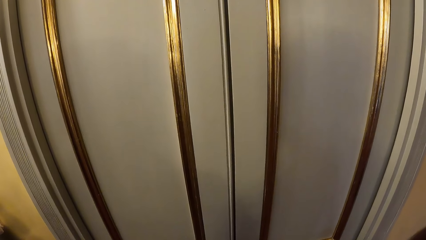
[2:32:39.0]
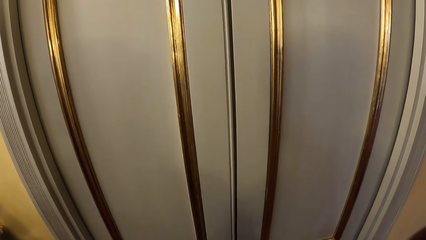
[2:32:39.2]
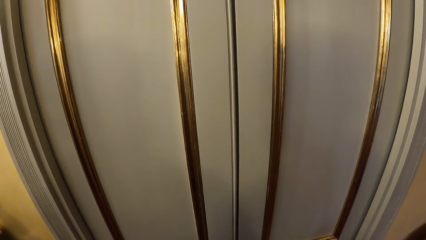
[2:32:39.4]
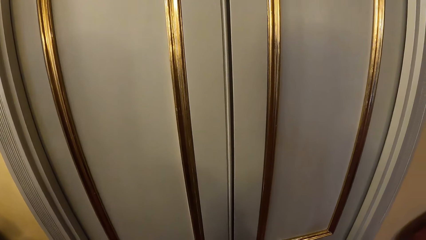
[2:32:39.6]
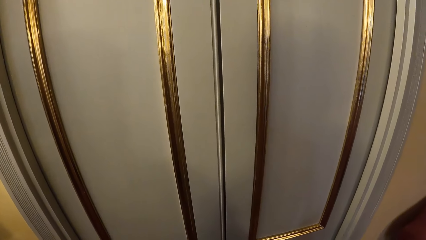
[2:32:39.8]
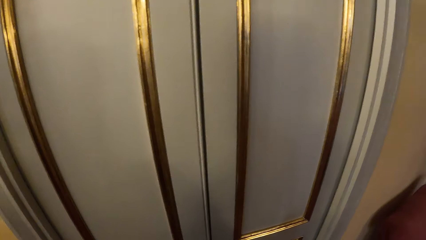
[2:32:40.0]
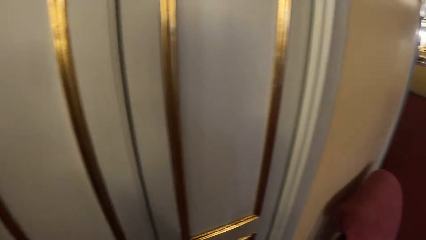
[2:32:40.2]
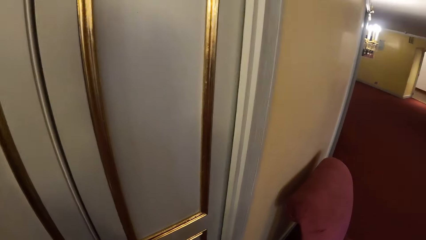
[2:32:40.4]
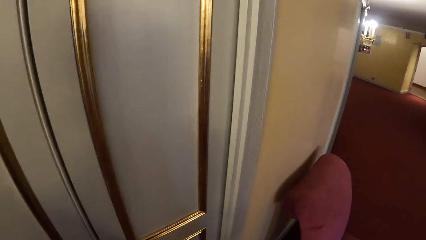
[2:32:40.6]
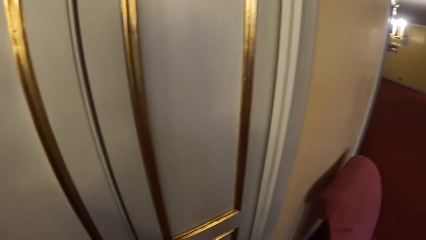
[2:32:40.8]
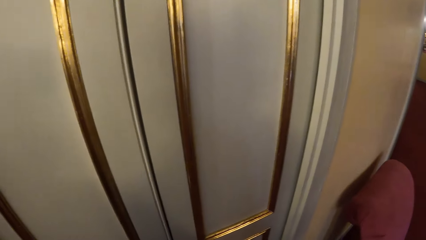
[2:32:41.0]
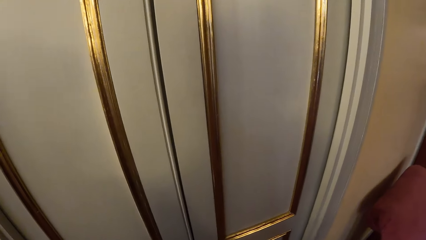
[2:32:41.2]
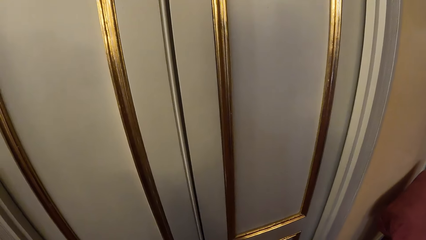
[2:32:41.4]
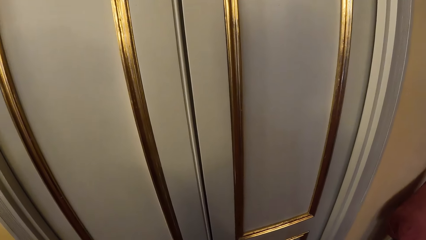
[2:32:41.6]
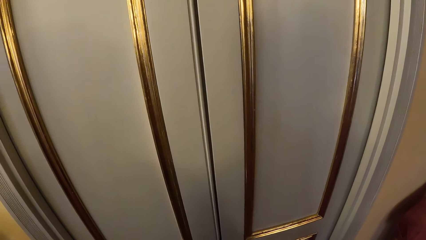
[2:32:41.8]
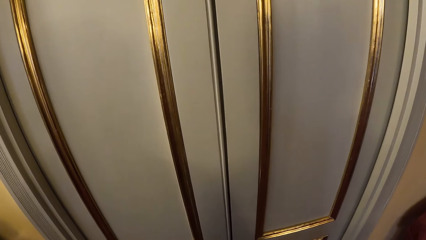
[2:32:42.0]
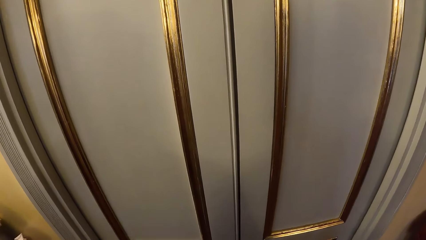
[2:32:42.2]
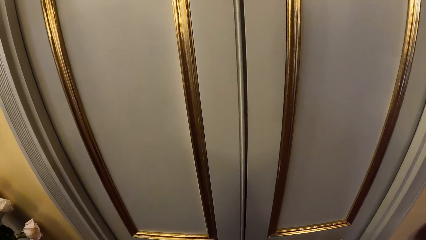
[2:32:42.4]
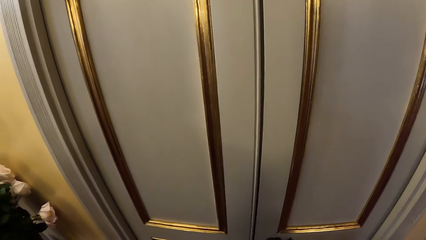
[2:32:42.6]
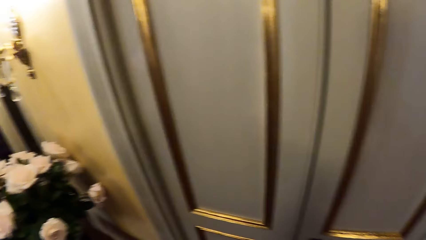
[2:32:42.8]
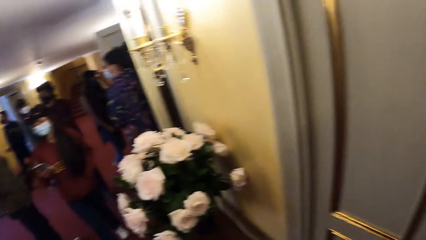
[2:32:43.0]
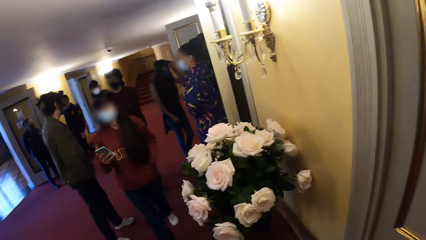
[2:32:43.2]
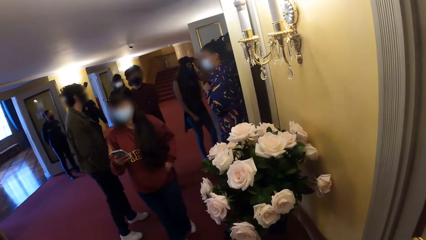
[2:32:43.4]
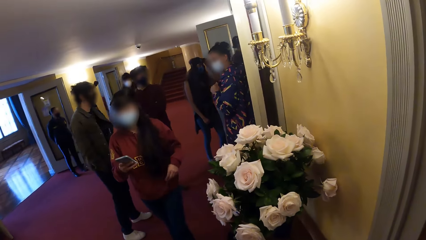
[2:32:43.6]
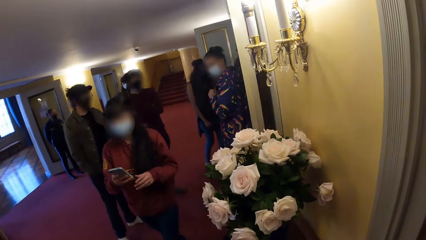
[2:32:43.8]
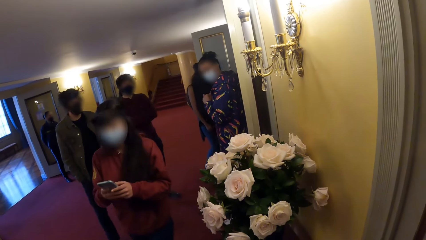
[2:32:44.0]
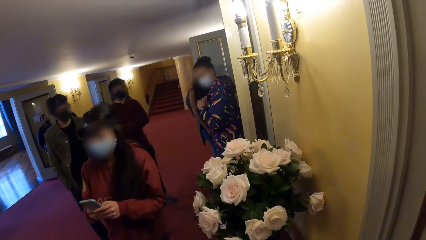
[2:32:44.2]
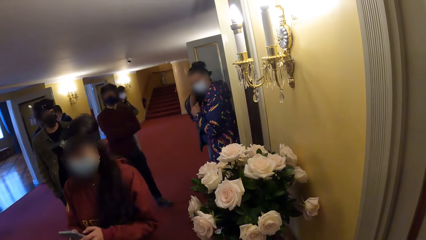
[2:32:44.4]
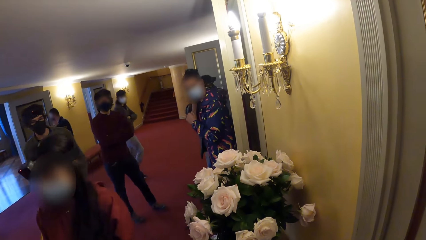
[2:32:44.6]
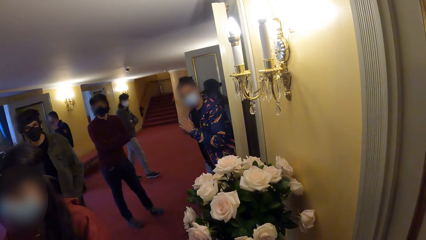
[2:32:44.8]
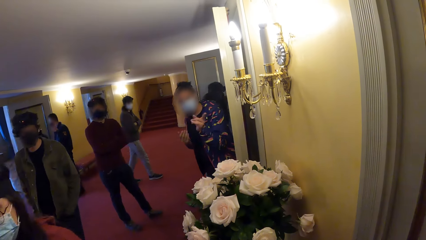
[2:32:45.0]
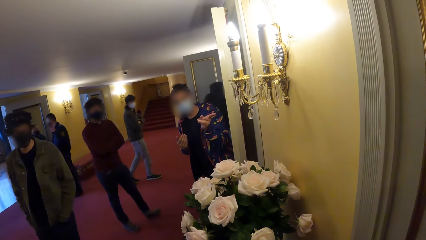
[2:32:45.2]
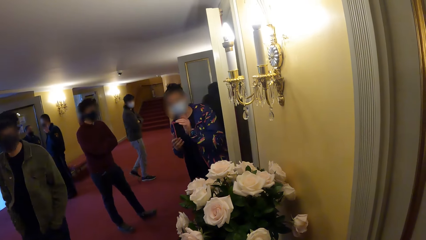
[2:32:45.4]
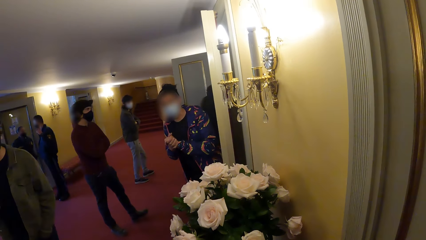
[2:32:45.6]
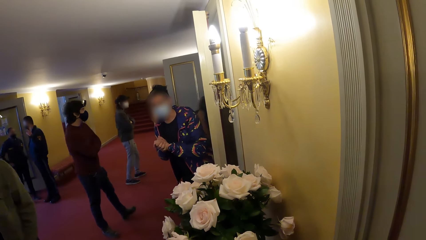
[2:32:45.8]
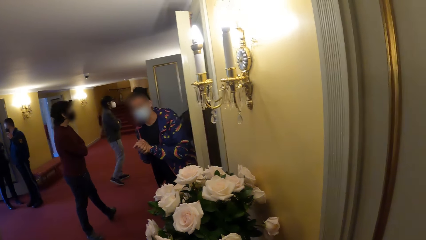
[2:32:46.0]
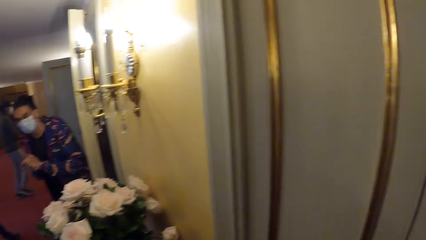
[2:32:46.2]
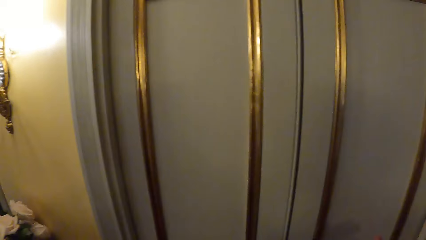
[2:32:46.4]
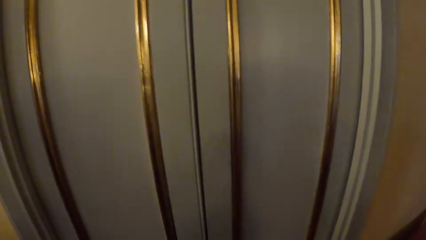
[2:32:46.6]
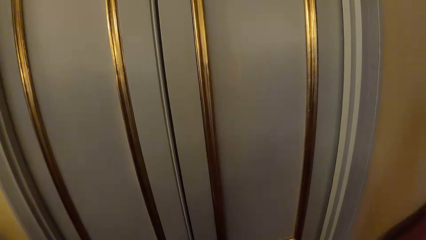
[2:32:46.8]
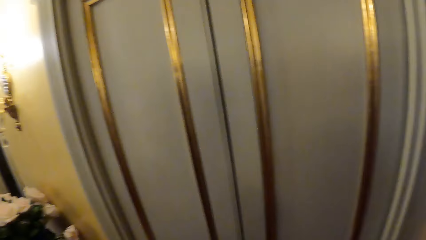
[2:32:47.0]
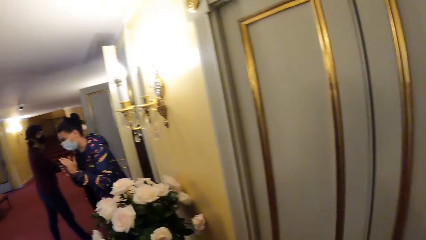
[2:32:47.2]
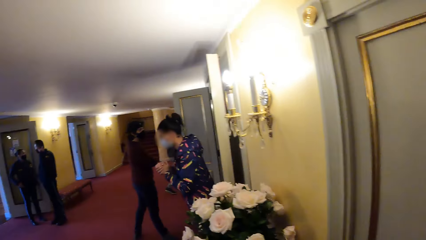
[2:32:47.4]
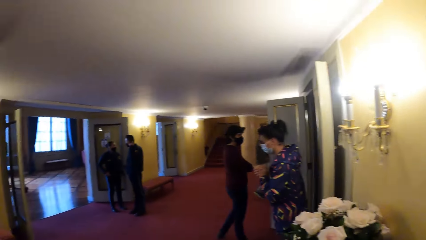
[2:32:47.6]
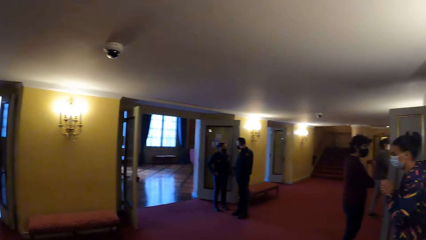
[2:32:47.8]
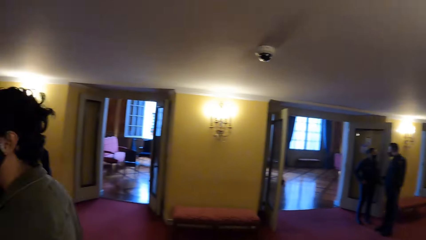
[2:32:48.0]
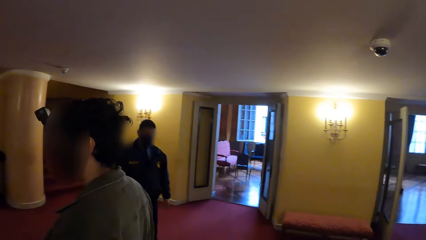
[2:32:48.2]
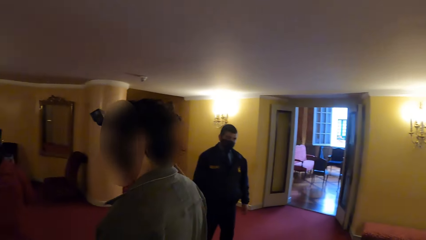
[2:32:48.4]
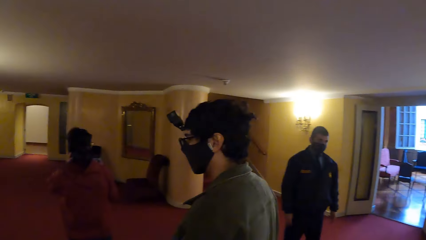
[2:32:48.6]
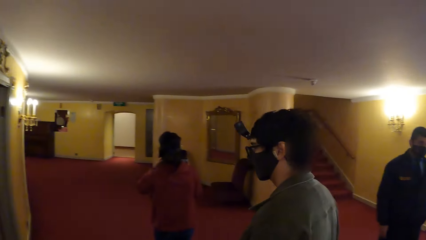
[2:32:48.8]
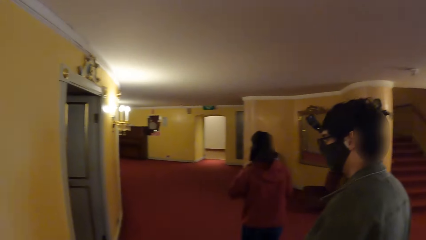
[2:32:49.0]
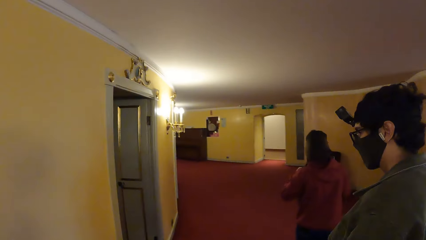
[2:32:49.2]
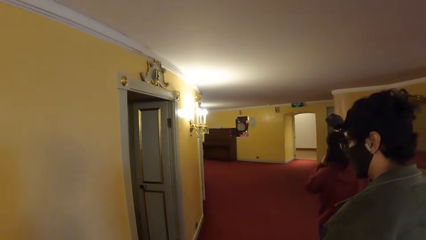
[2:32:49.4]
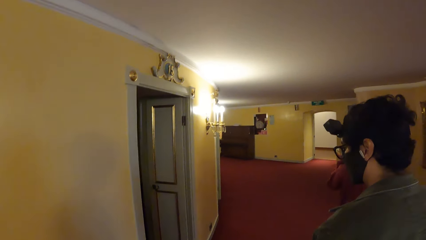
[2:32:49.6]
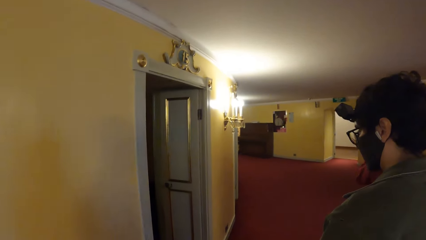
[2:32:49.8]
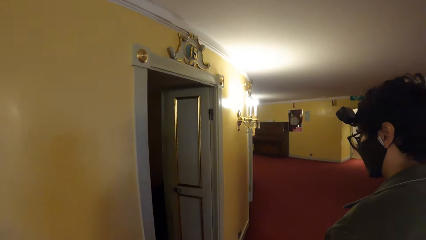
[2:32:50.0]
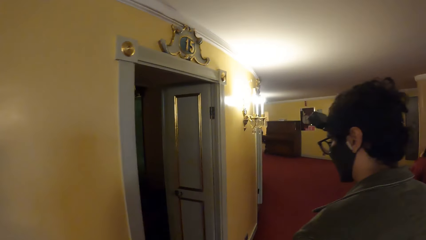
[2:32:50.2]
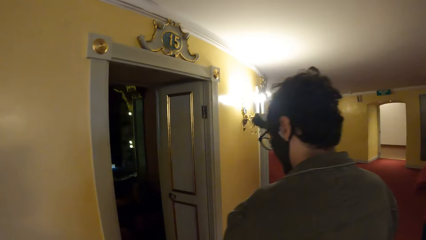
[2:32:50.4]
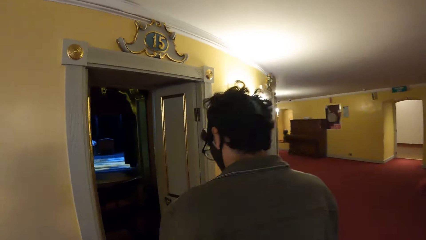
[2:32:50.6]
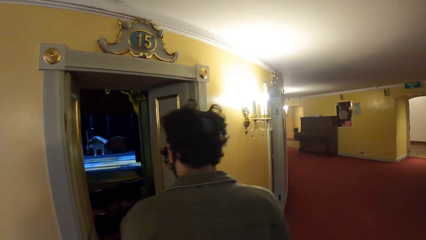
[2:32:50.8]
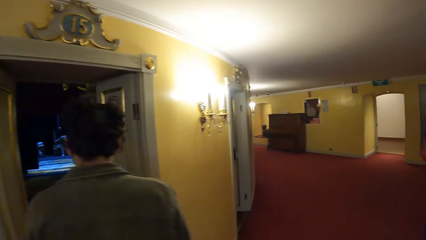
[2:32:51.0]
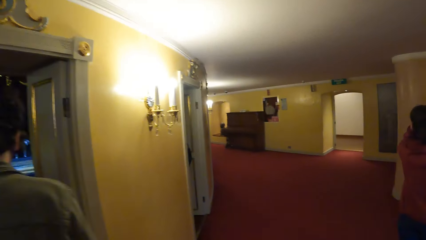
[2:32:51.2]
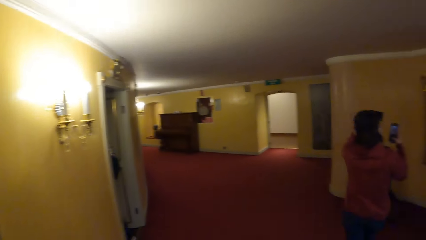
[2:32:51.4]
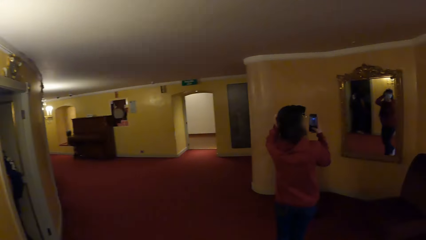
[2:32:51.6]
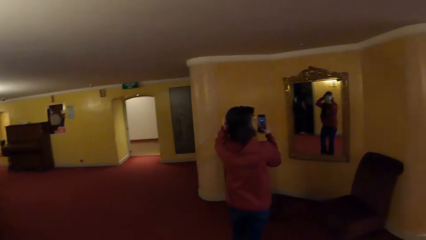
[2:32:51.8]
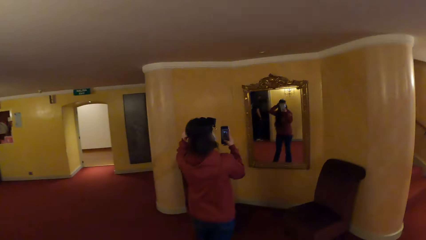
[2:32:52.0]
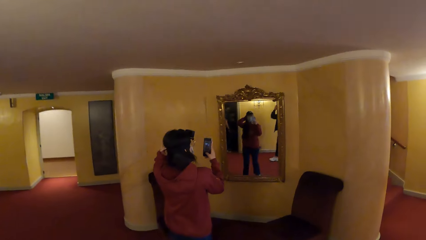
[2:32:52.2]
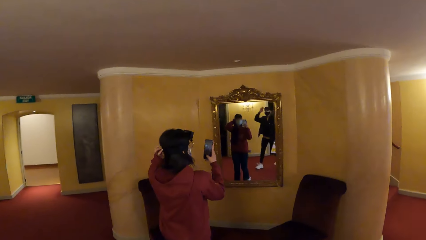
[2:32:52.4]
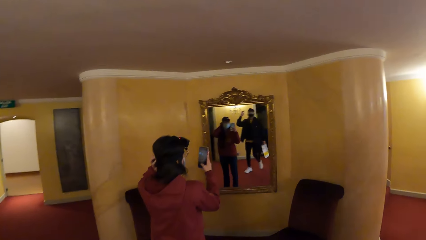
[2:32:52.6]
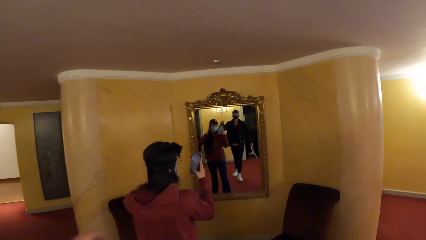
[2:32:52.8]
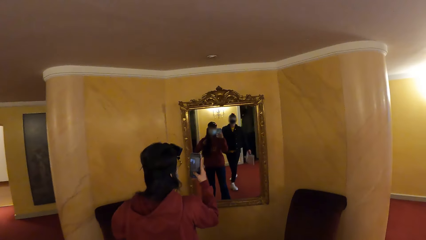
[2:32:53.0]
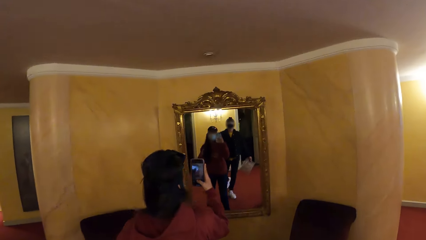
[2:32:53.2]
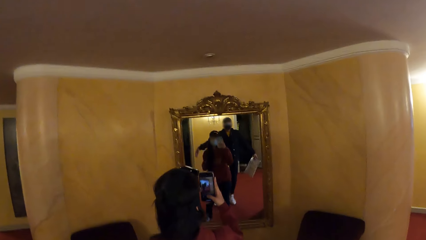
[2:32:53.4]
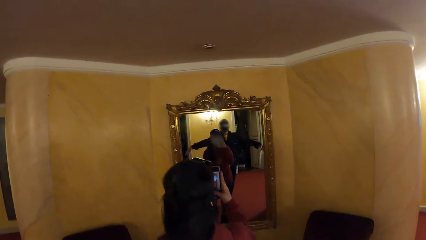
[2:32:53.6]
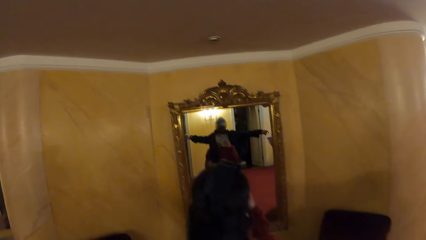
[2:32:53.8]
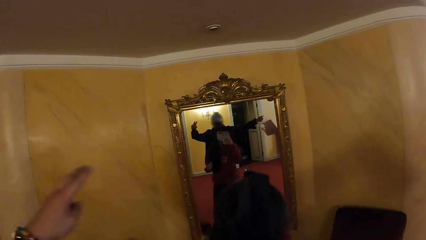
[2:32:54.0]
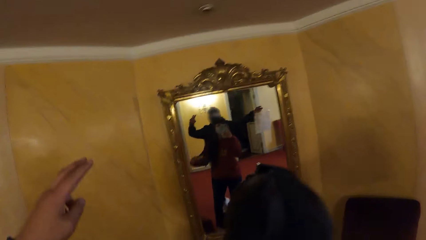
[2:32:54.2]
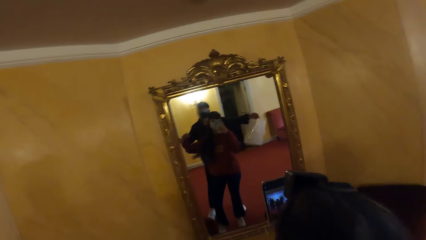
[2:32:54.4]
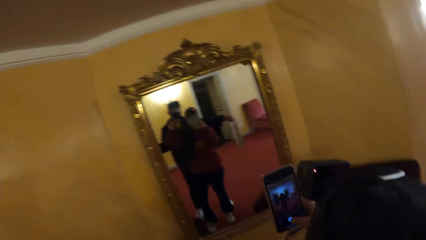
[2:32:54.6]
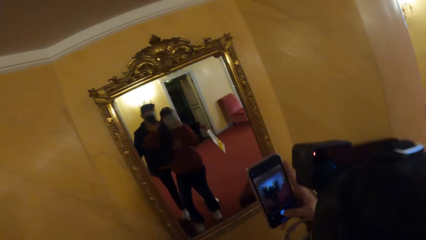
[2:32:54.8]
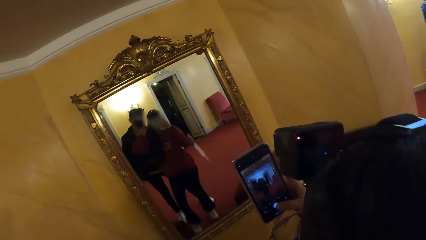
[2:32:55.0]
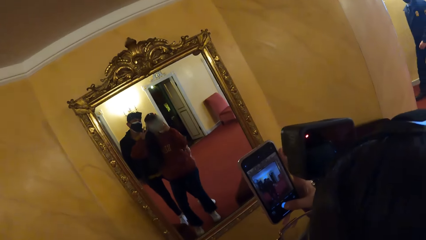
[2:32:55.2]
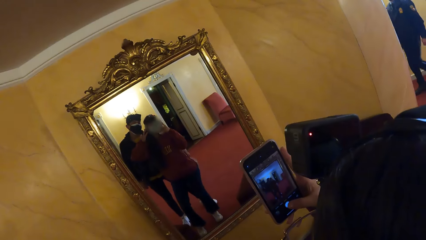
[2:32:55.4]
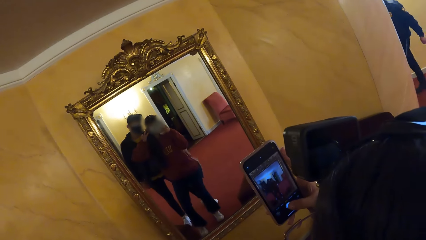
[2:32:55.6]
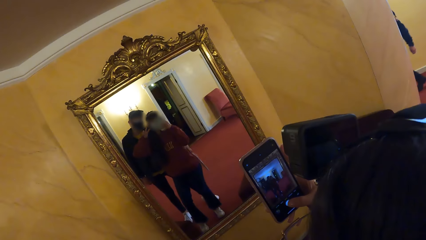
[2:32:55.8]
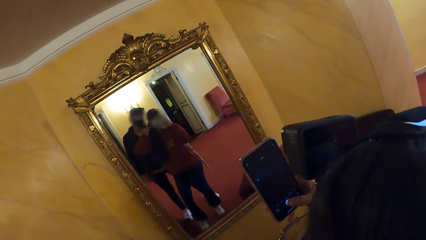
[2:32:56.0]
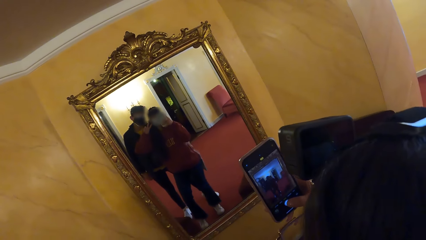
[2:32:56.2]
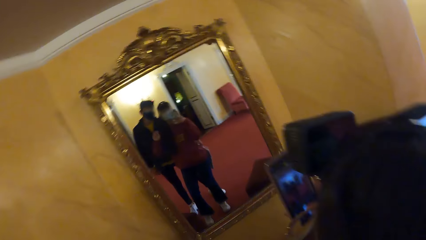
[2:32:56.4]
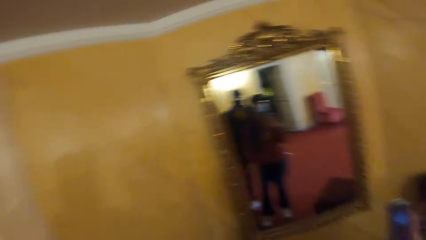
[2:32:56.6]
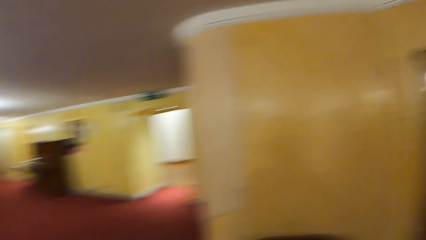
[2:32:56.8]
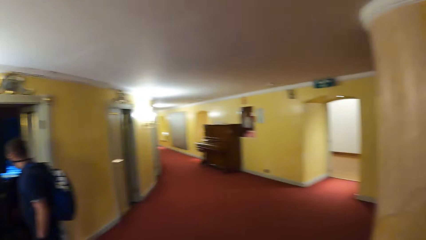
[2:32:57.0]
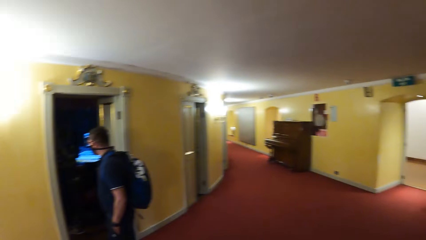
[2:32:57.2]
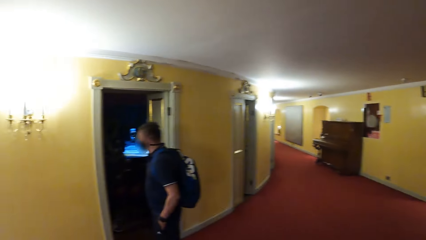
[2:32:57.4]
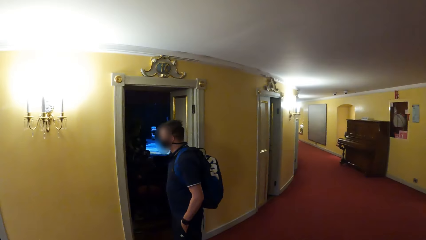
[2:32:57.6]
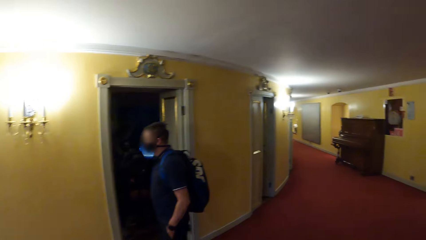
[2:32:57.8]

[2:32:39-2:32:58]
The camera wearer looks around. A woman operates the phone with her hands and walks past the camera wearer. Another woman converses with the camera wearer. A man walks past the camera wearer. The camera wearer walks around. The man walks into the auditorium. The first woman operates the phone with her right hand. The camera wearer converses with the first woman.
